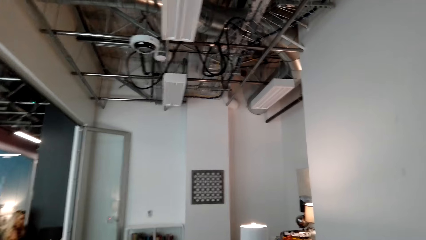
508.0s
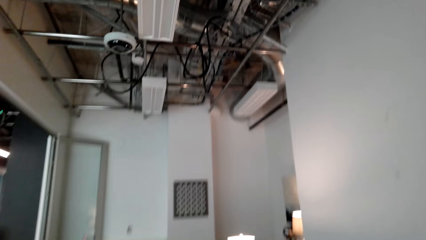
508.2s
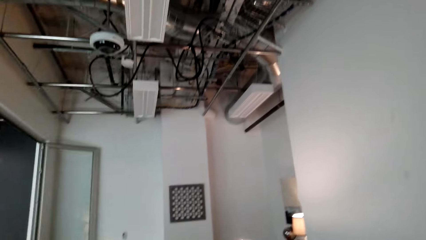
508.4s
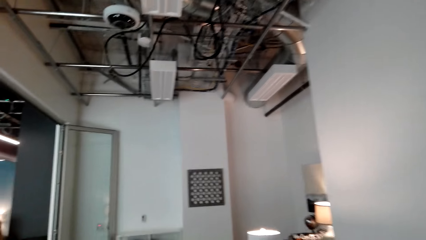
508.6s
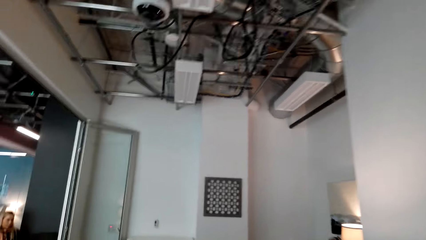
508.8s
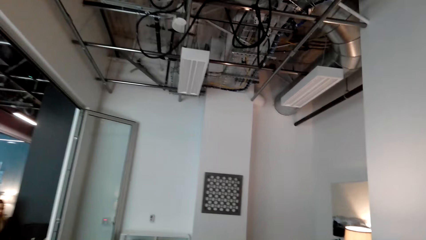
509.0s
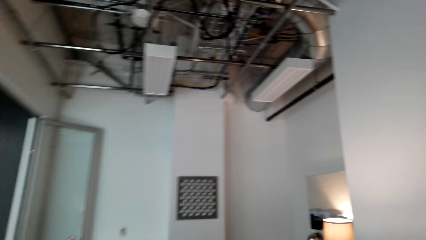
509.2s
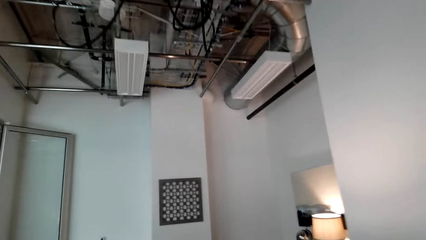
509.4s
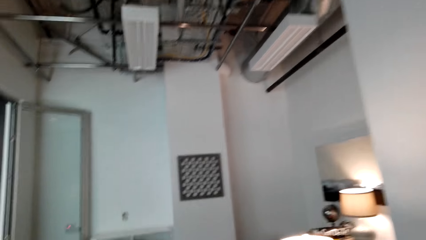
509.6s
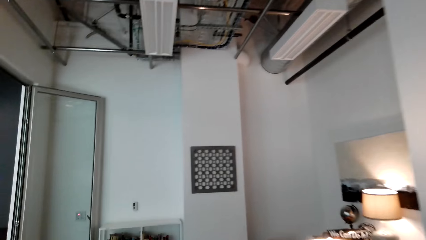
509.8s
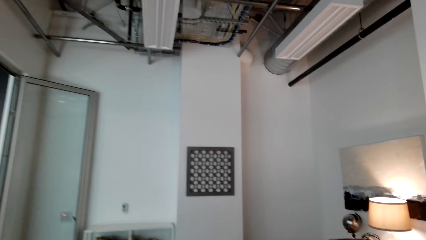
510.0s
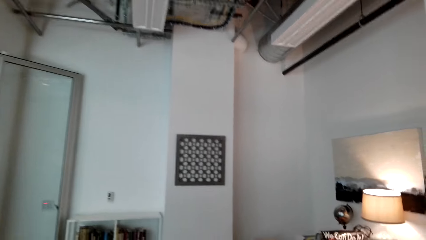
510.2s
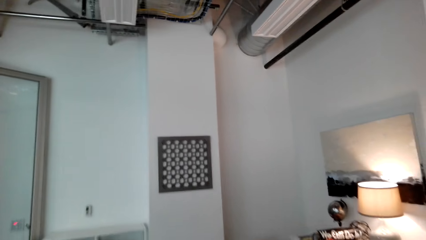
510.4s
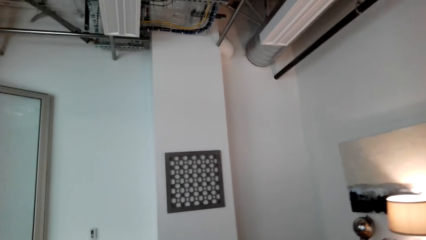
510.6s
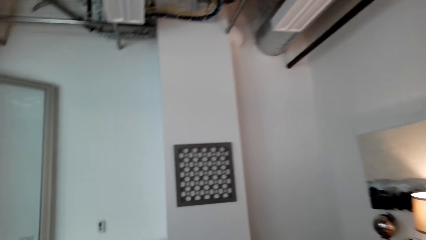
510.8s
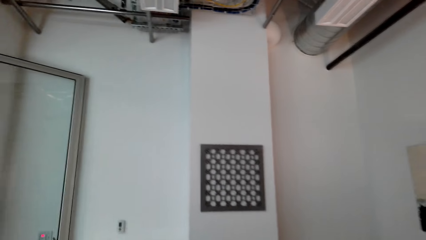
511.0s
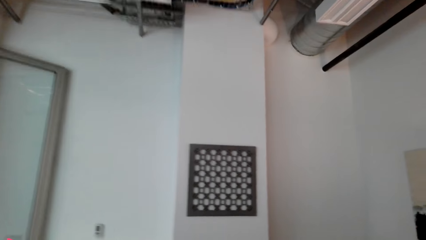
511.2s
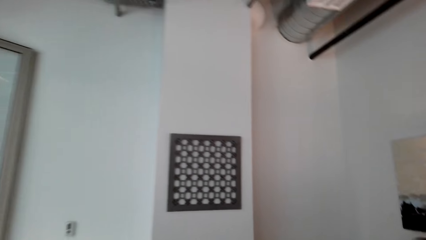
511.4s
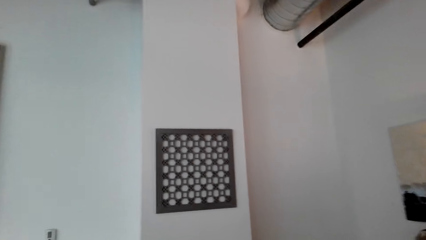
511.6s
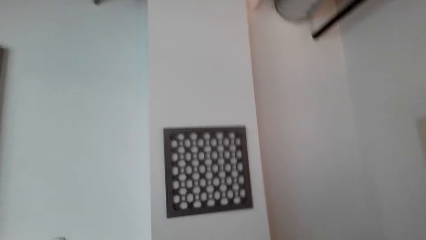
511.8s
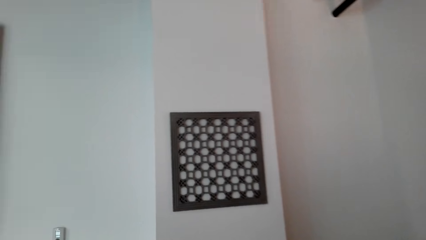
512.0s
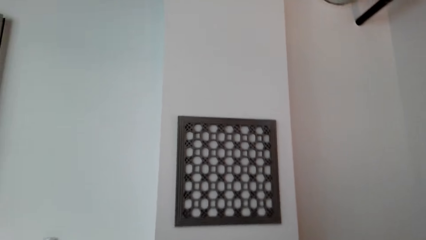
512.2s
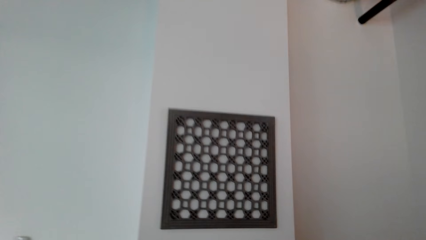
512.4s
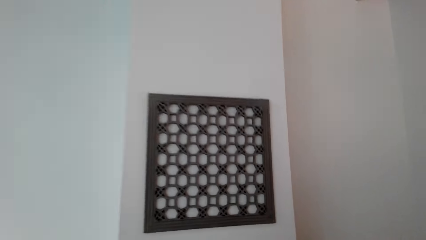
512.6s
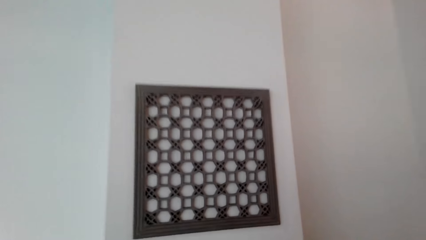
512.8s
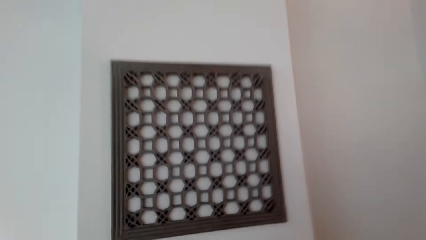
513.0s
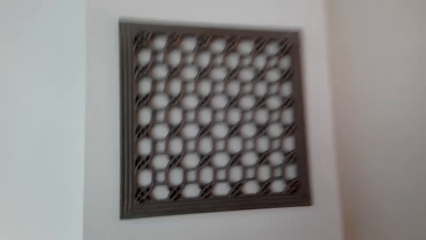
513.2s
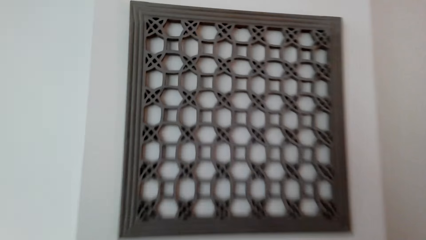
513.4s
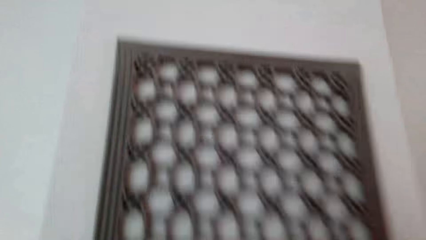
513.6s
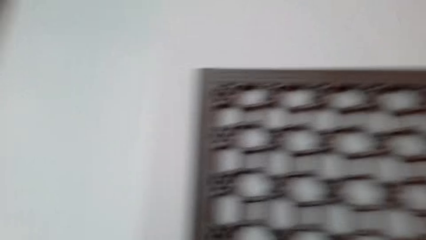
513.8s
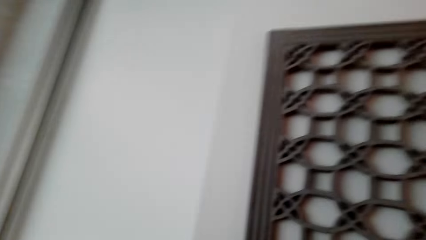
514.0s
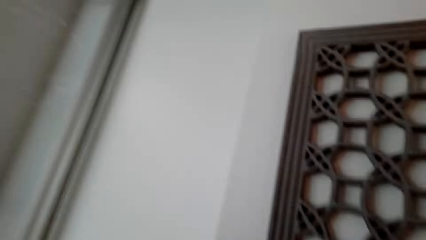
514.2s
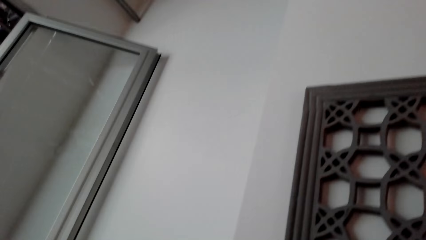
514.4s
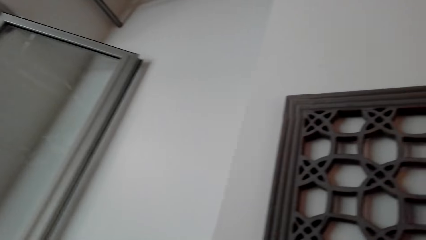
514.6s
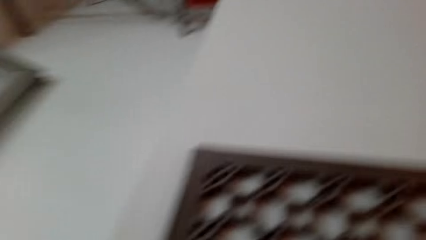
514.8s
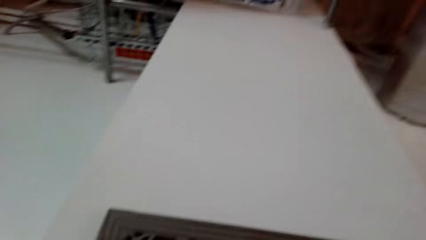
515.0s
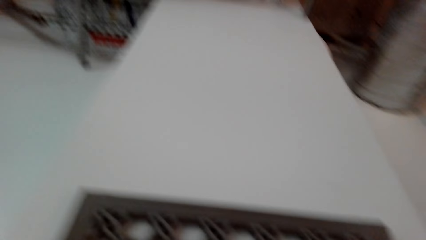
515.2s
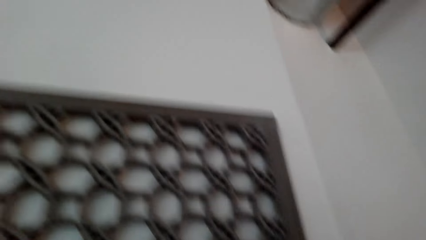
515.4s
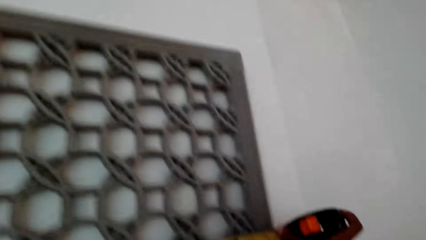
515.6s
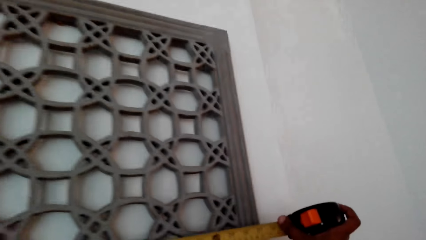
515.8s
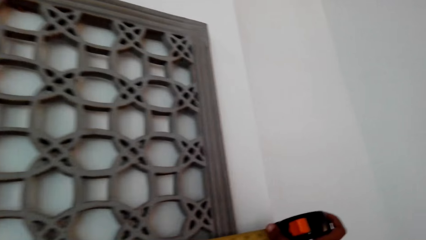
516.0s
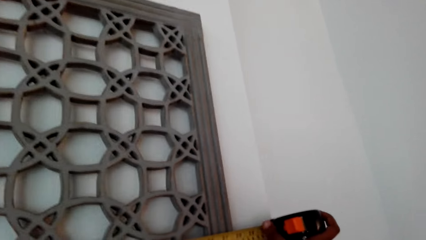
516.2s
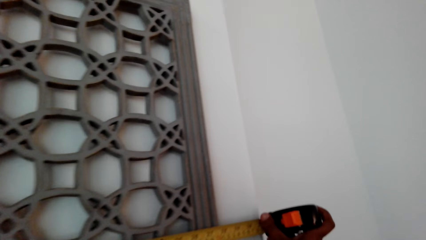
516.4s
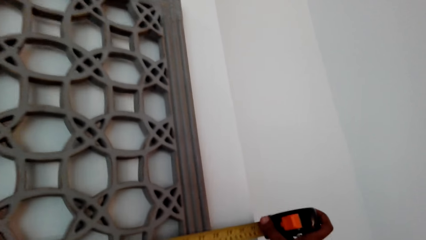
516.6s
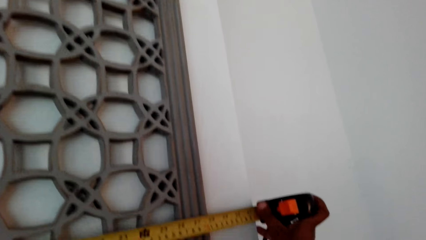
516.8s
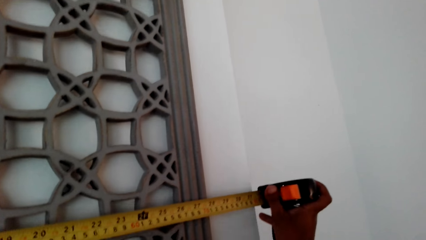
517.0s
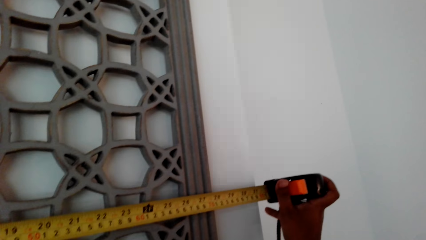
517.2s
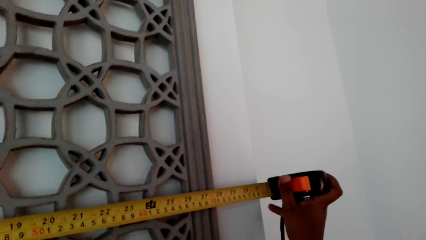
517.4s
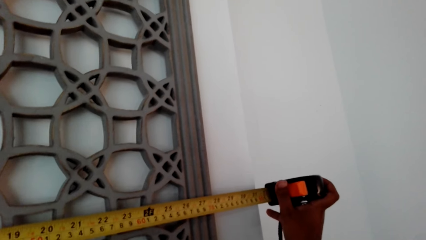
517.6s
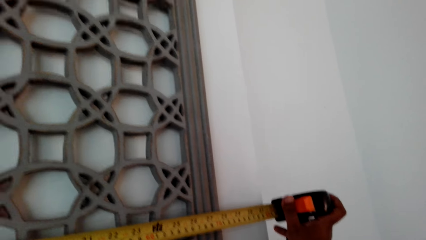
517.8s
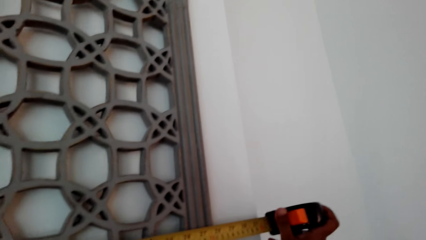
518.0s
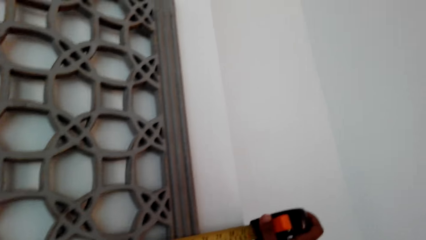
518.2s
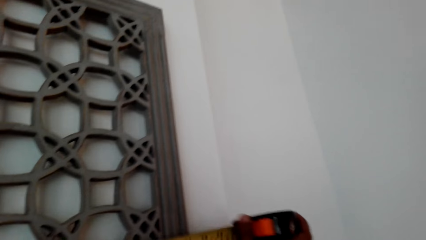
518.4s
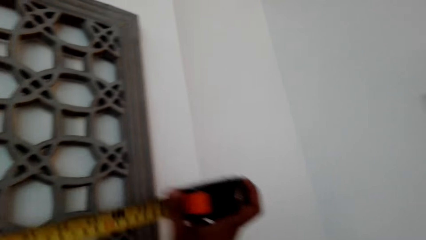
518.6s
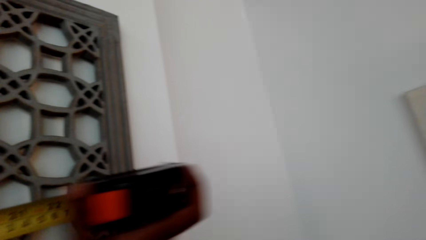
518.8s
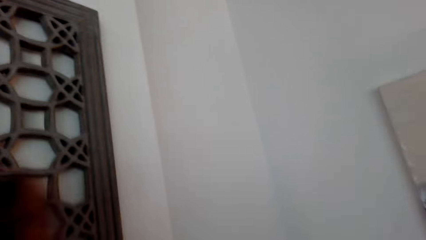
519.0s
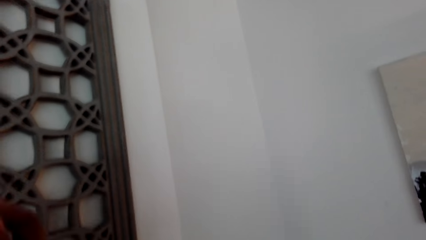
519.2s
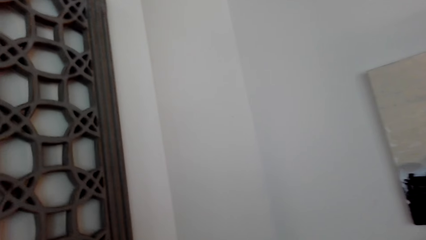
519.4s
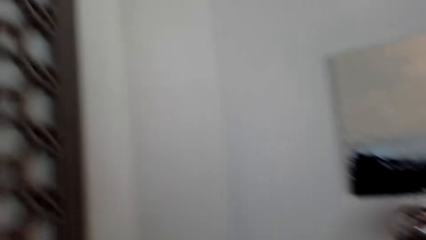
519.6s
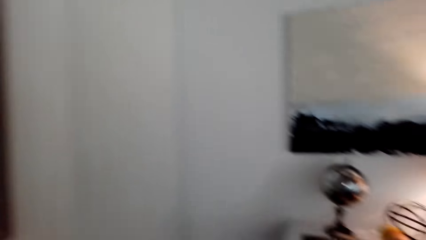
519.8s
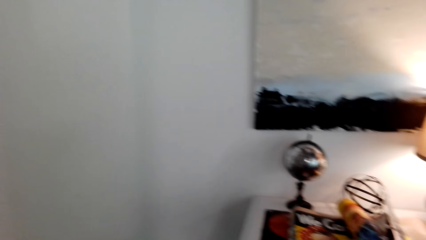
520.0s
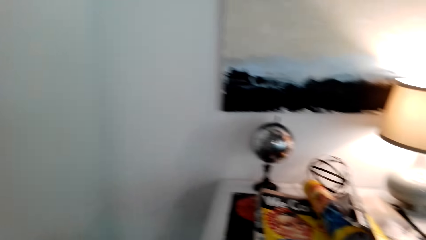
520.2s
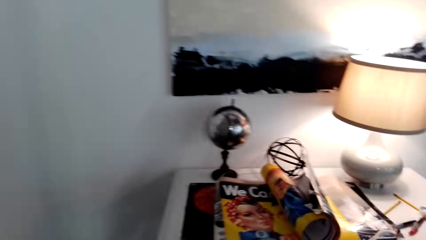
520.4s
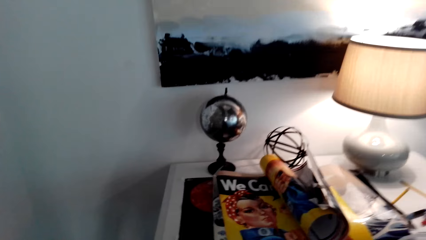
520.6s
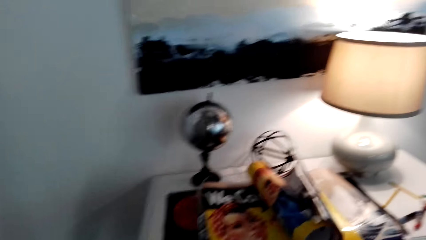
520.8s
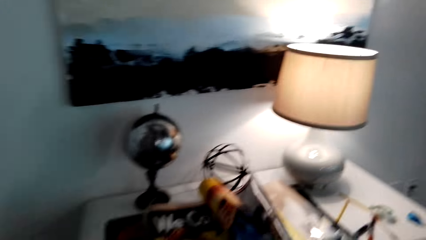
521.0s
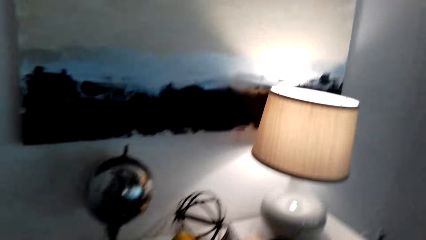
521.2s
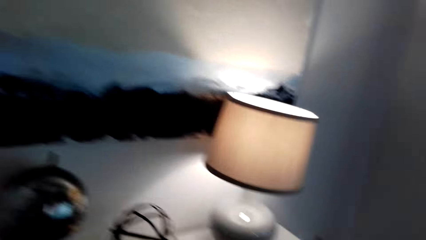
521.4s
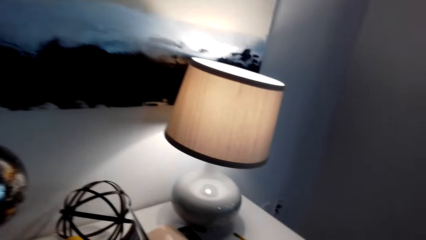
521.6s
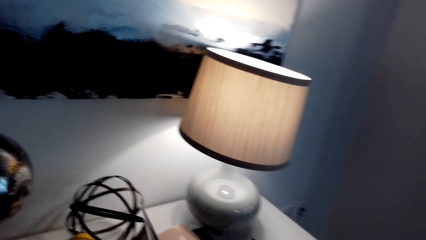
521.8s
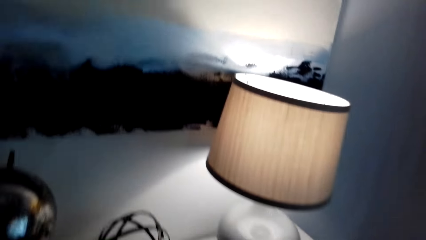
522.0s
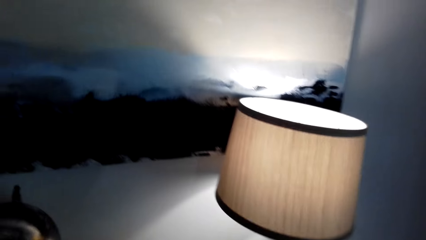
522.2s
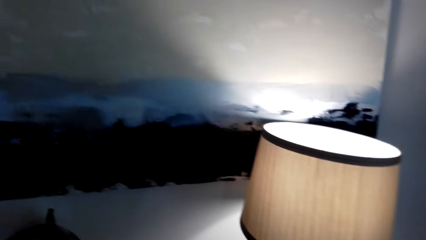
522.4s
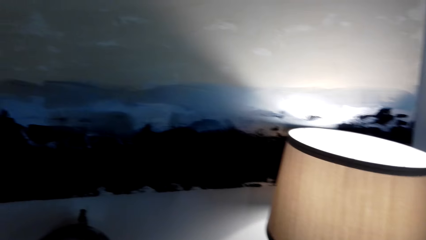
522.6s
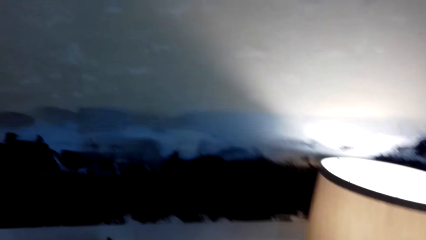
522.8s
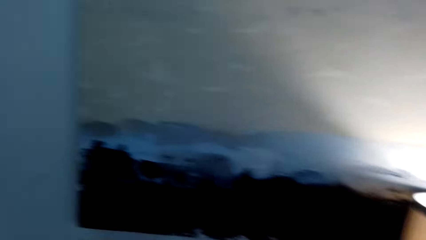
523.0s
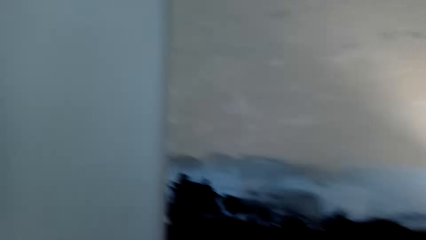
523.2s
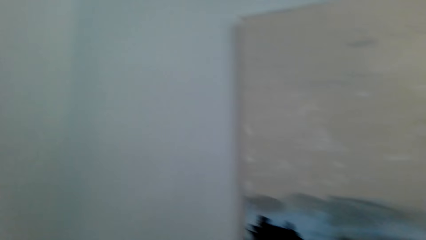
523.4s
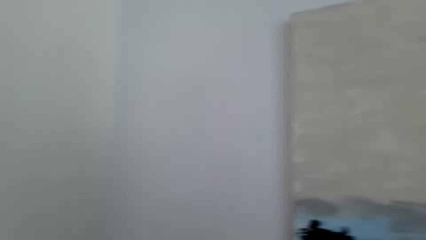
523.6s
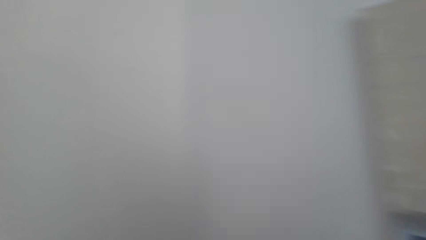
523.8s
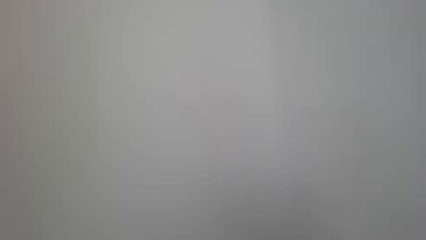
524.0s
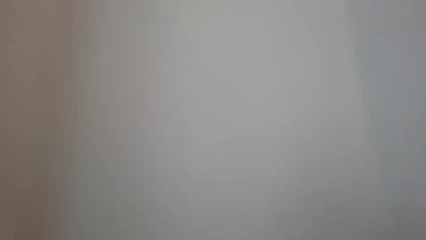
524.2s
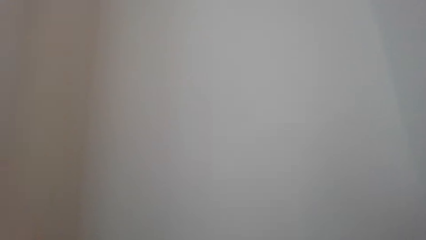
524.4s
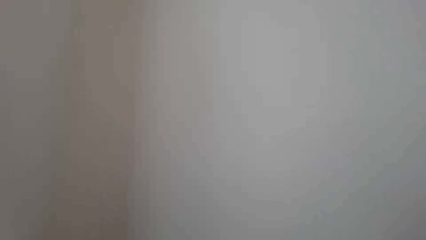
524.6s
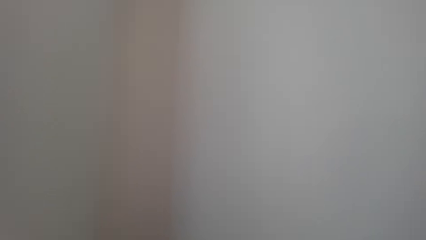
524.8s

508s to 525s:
The camera wearer walks forward. A person converses with the camera wearer. The camera wearer converses with the person. They stare at the wall. They measure a part of the length of the wall. They turn to the cabinet drawer.
